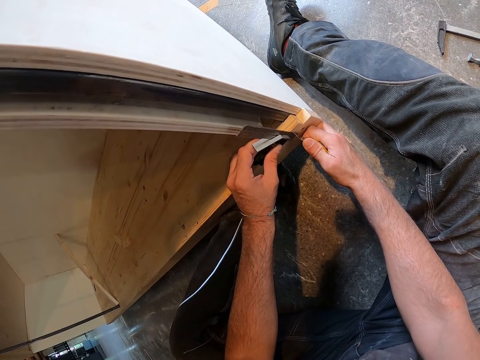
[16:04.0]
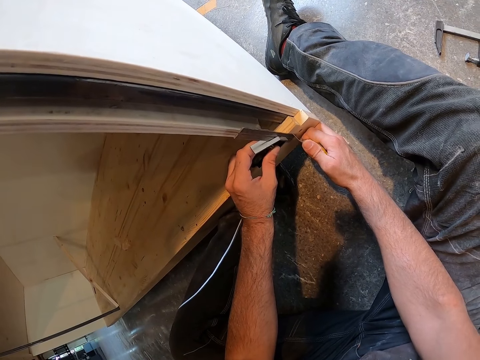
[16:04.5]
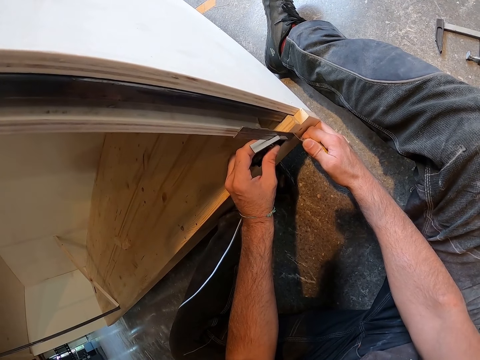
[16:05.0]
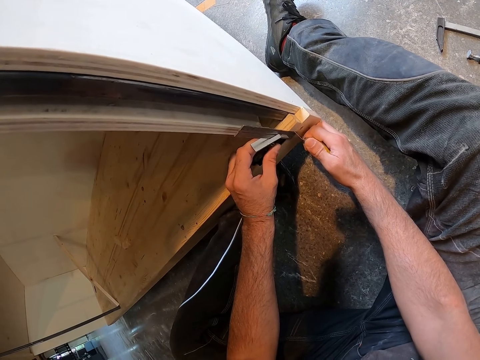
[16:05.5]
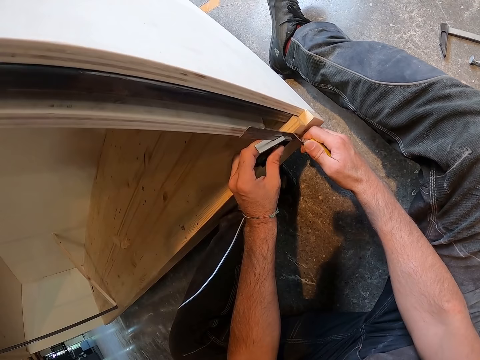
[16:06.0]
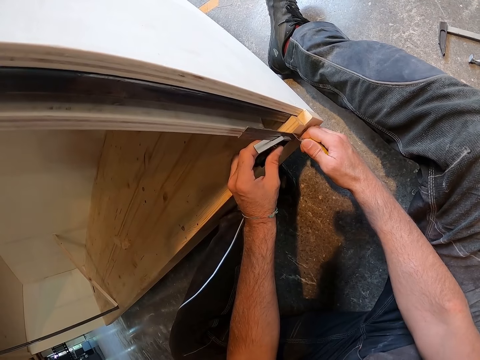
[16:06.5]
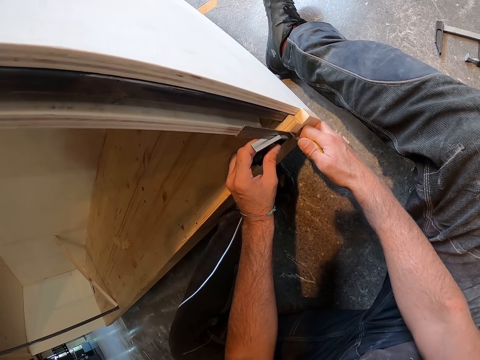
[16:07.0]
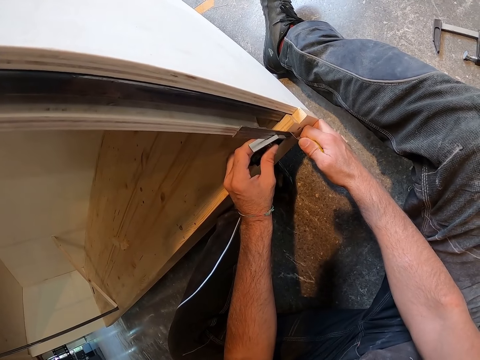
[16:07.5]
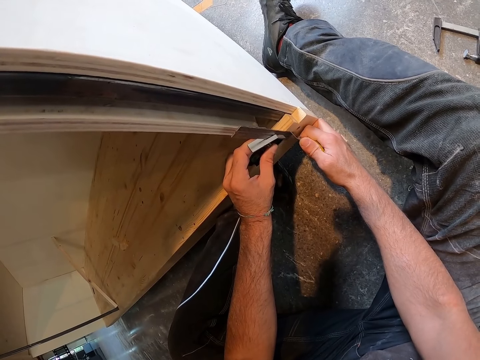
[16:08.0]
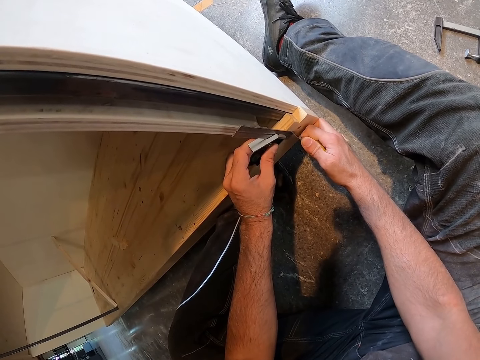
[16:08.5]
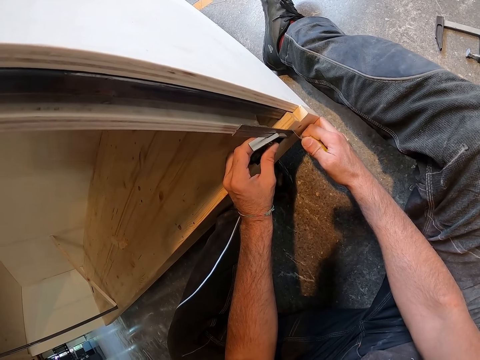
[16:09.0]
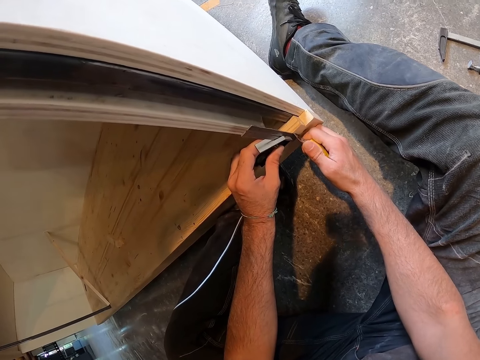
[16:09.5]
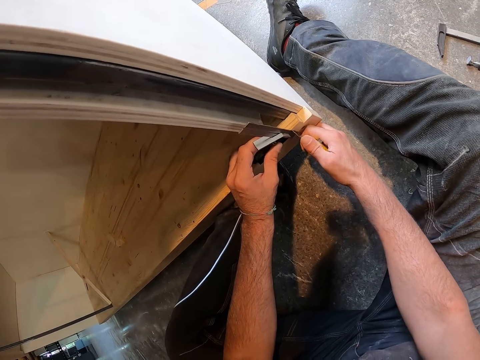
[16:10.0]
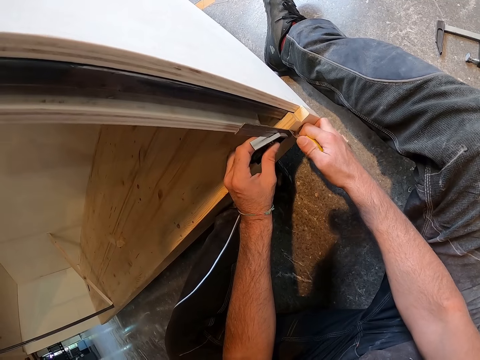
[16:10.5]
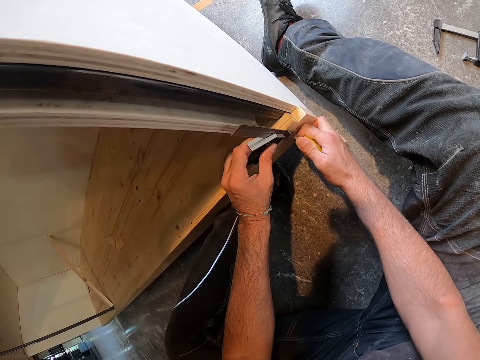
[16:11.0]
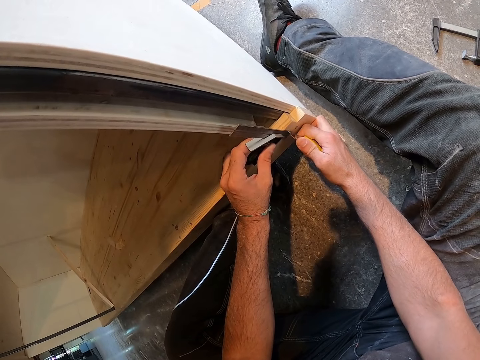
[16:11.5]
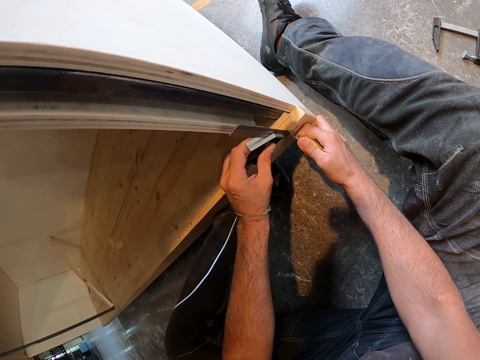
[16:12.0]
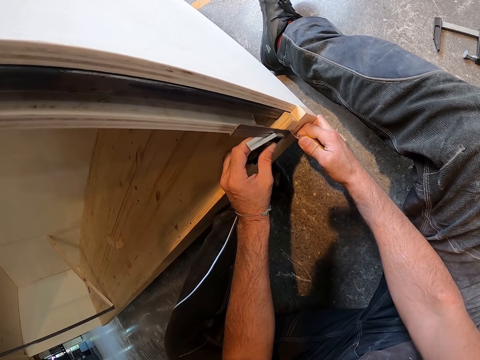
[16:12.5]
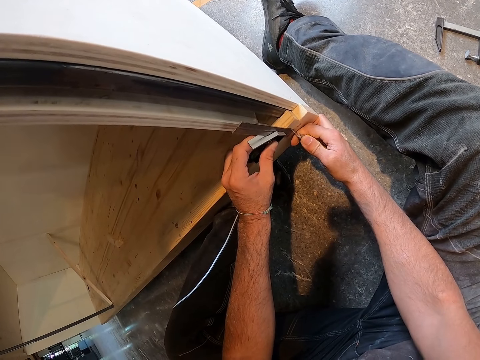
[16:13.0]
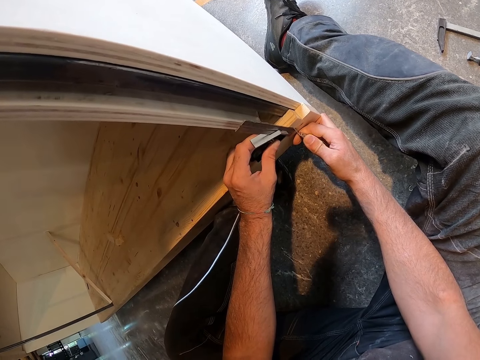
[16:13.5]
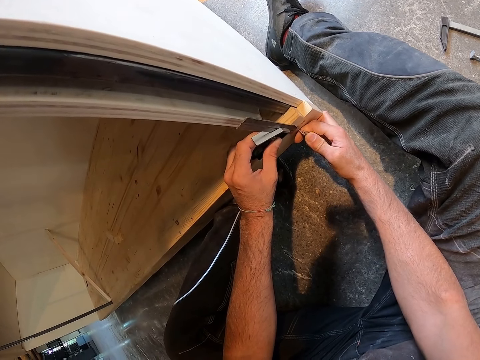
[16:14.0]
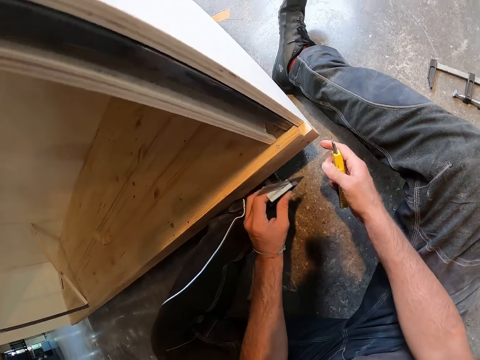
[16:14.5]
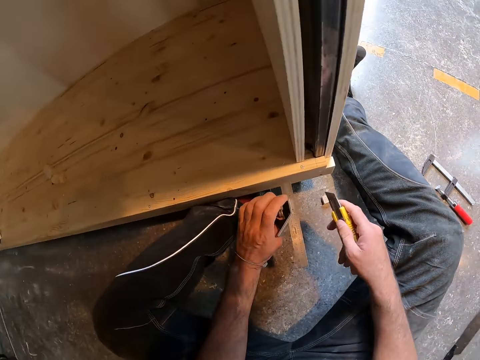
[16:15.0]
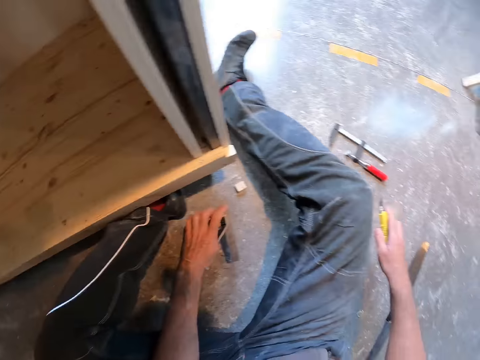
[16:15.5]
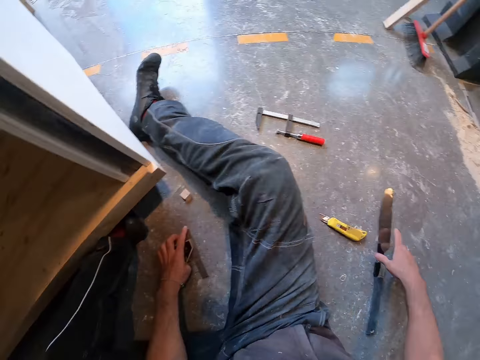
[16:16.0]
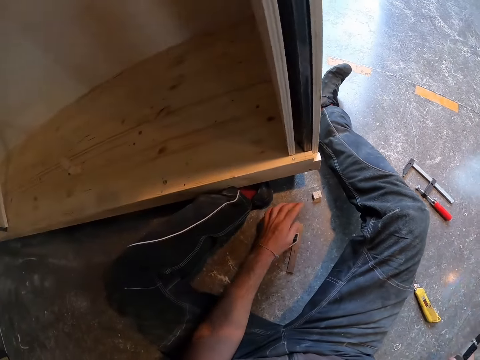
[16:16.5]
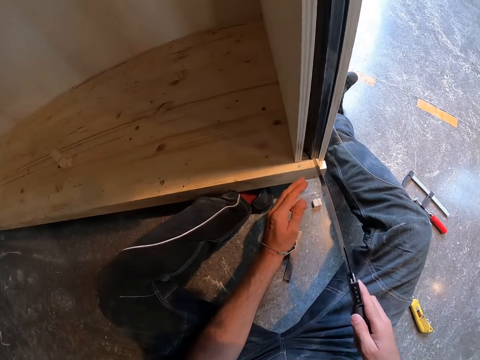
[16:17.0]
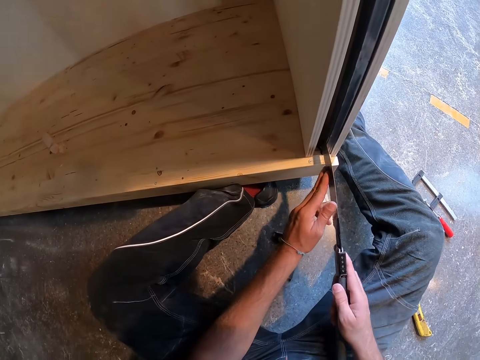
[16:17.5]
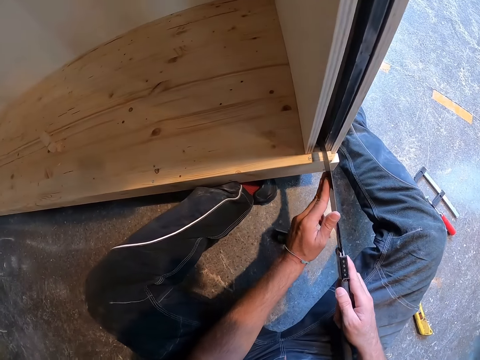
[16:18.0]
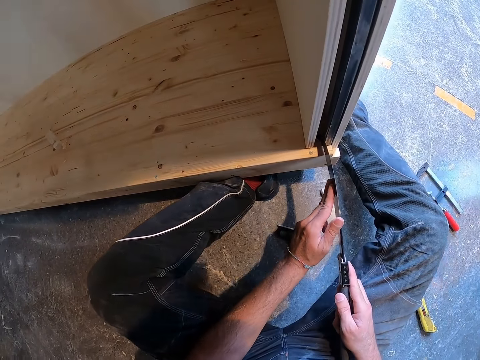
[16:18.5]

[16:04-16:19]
The camera wearer cuts the wood. He cuts the wood again. He removes the ruler from the wood and moves the utility knife away. He drops the combination square on the ground with his left hand. He drops the cutter knife on the floor with his right hand. He picks up a saw. He picks up the knife from the floor with his right hand. He holds the saw with the other hand. He pierces the cupboard with the knife in both hands.

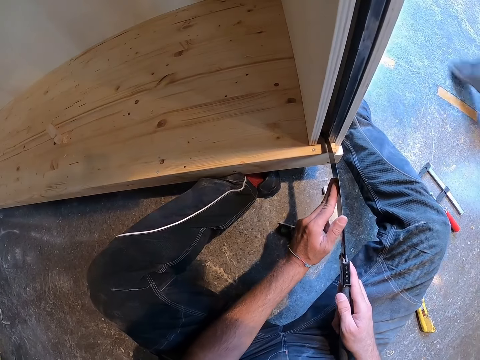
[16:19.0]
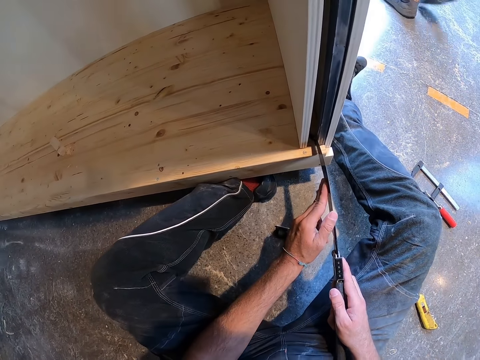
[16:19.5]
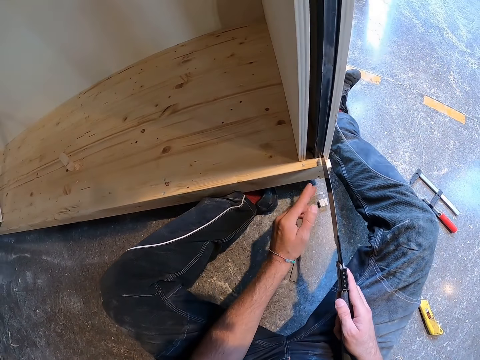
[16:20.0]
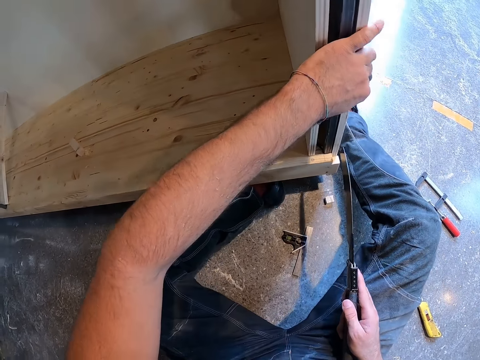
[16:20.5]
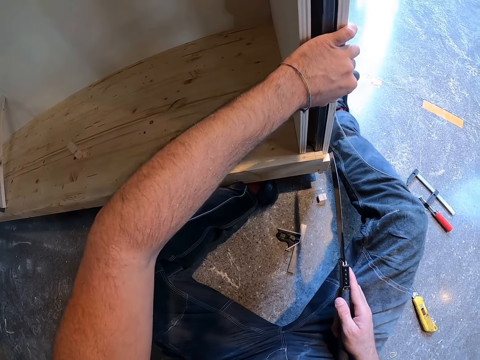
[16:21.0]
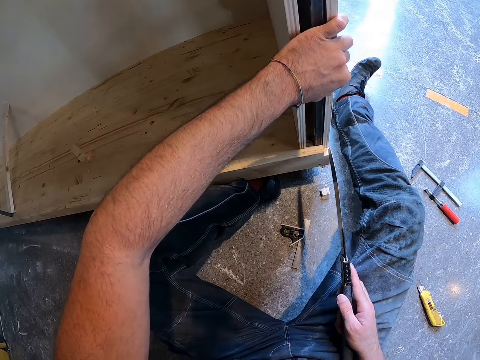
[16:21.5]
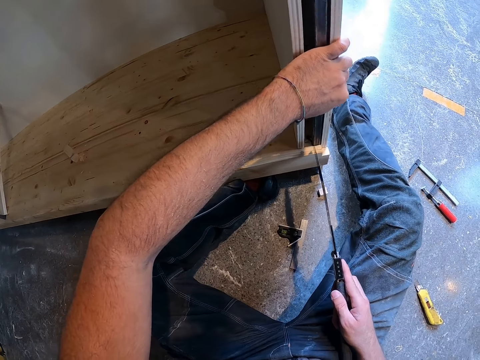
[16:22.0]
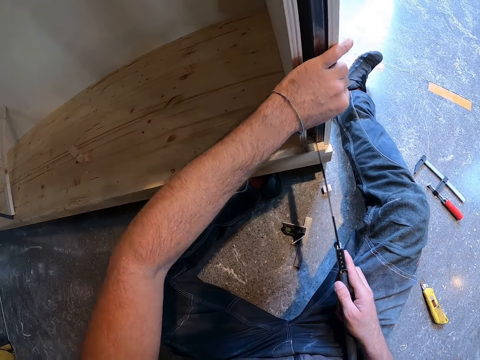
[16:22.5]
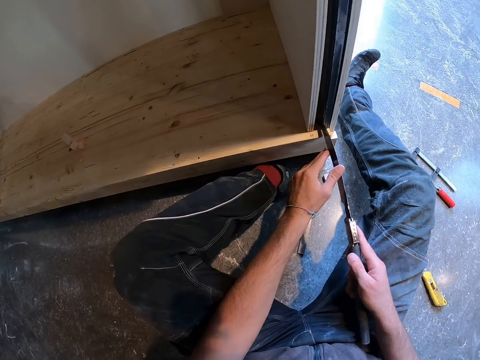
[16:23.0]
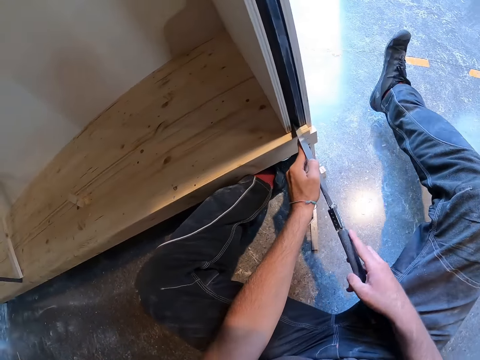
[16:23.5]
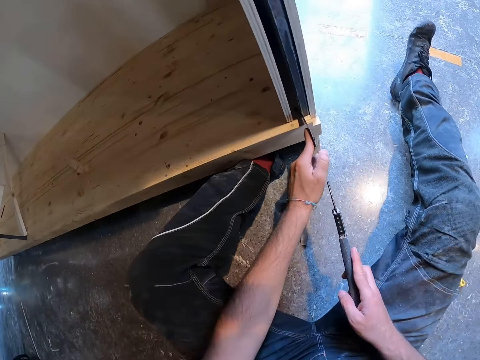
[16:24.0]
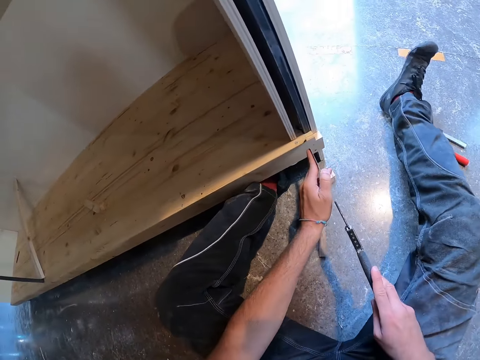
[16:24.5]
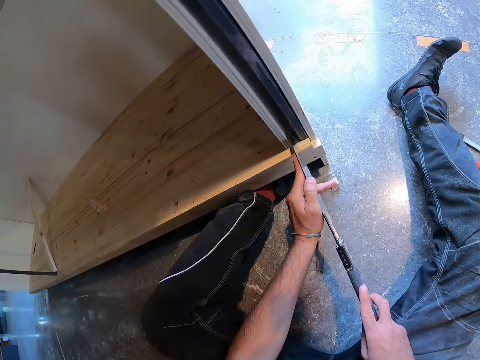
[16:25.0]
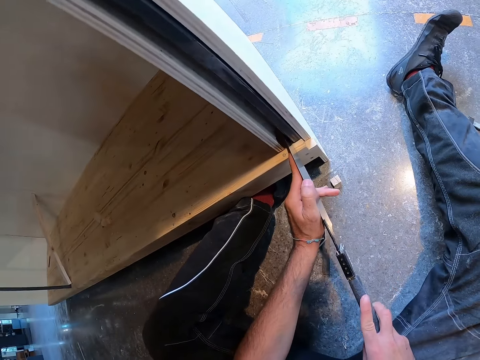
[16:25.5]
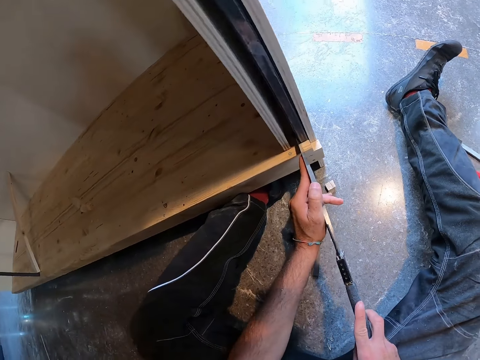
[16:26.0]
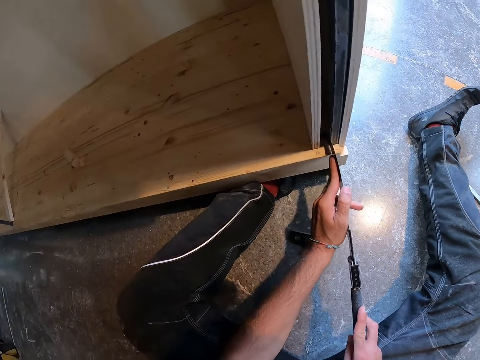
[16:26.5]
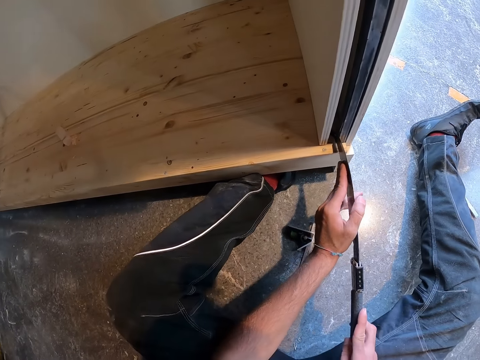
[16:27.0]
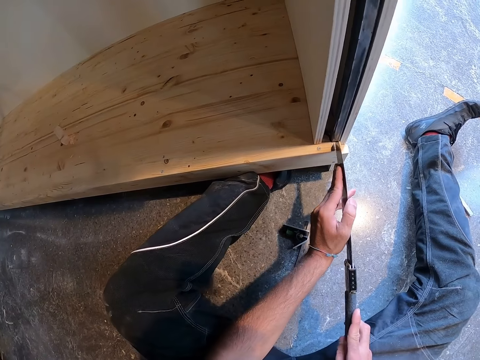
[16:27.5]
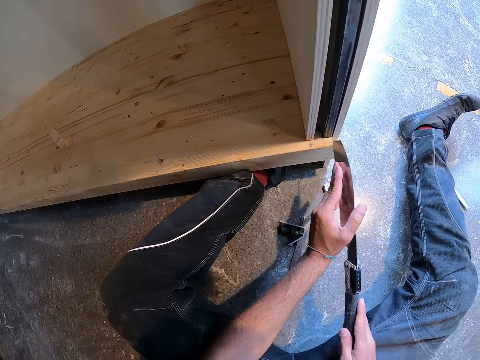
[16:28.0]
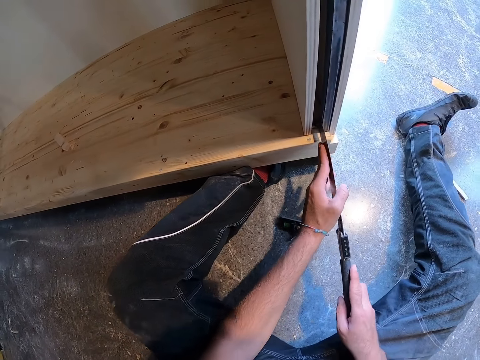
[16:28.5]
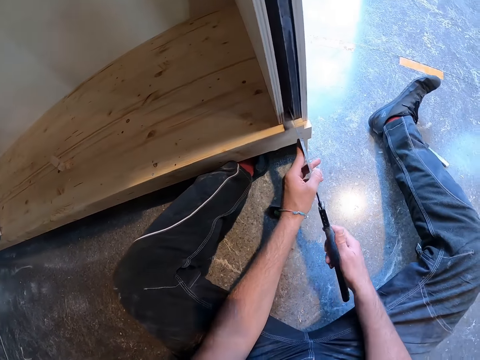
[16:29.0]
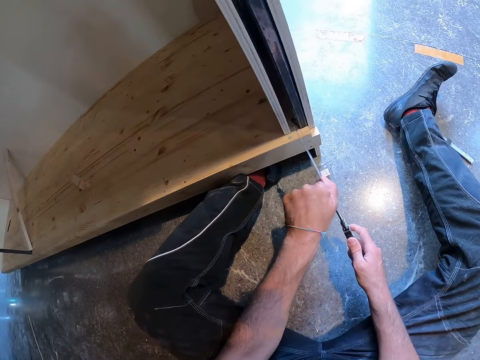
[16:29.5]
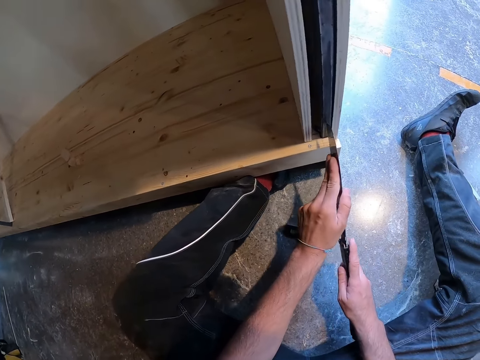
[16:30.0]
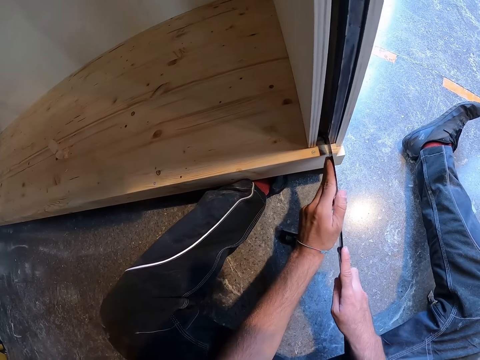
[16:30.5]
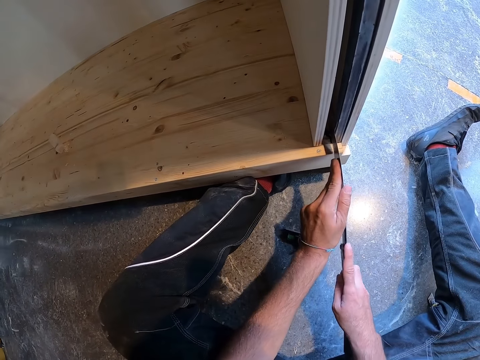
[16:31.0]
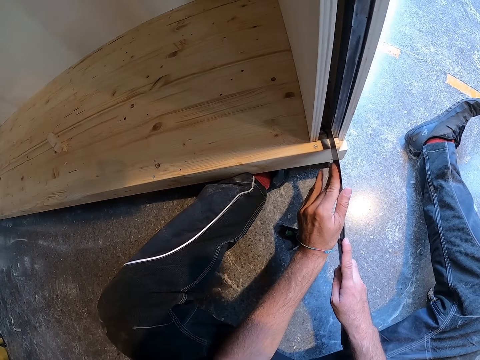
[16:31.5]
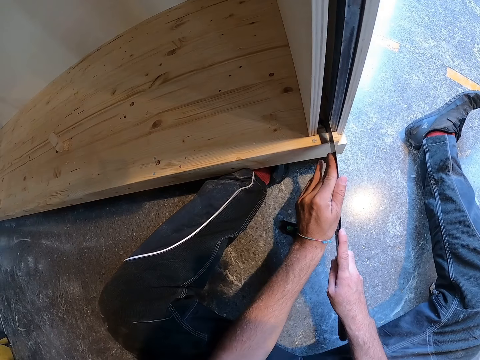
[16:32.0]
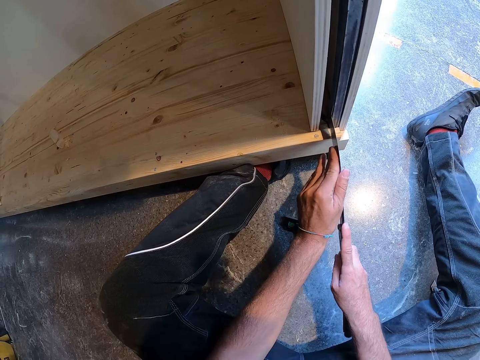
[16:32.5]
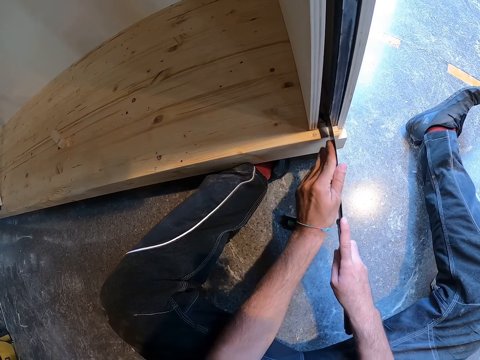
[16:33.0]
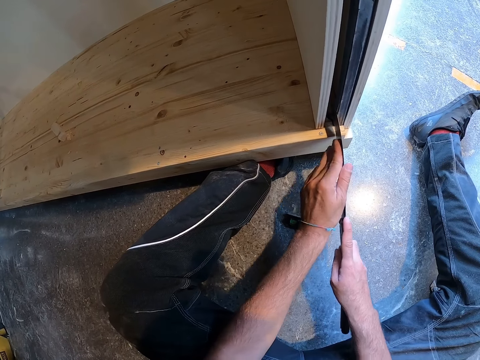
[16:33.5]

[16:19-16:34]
The camera wearer cuts the wood. He removes a hand from the saw and removes the saw from the wood. He holds the cupboard or wooden structure with his left hand. He pierces the cupboard with the knife in his right hand. He removes a hand from the wooden structure, puts the saw on the wood, holds the wood and moves a leg. He cuts the cupboard with the knife in both hands. He puts the saw on the wood. He cuts the wood.
